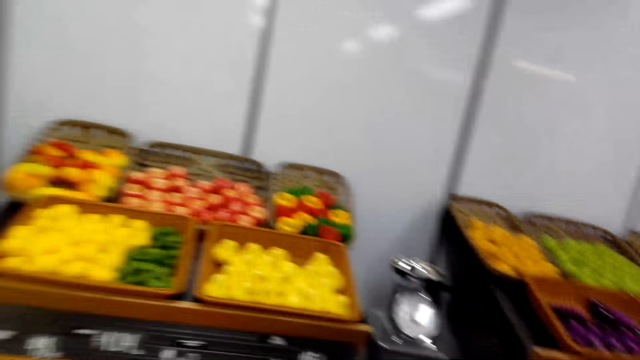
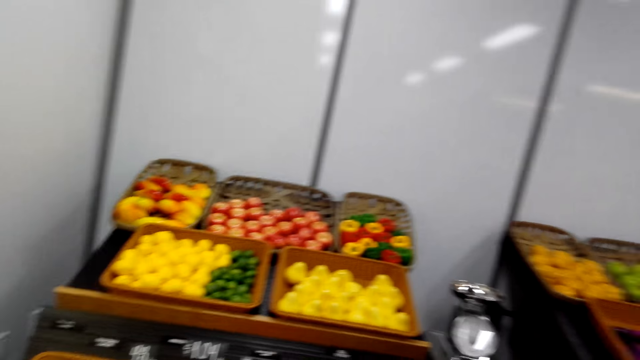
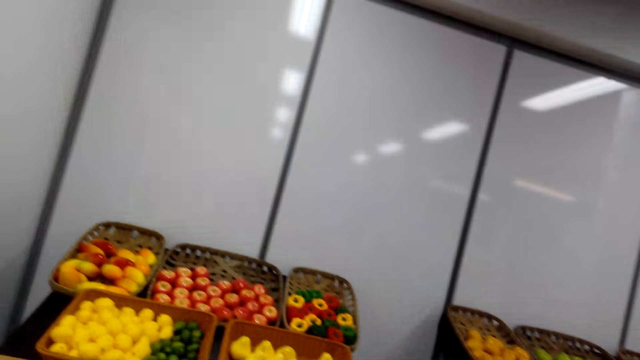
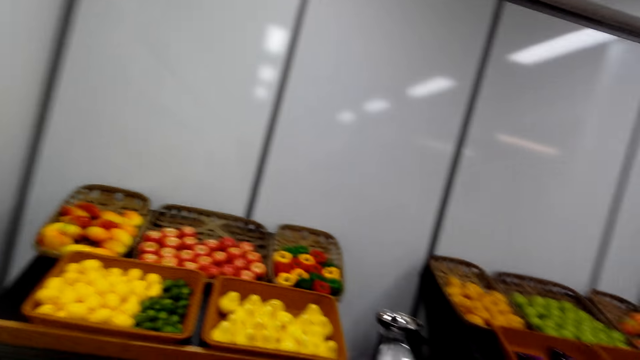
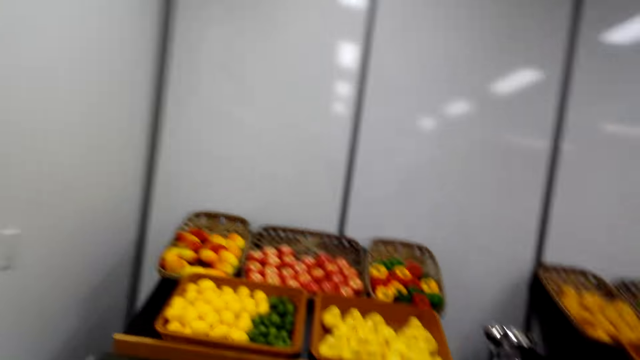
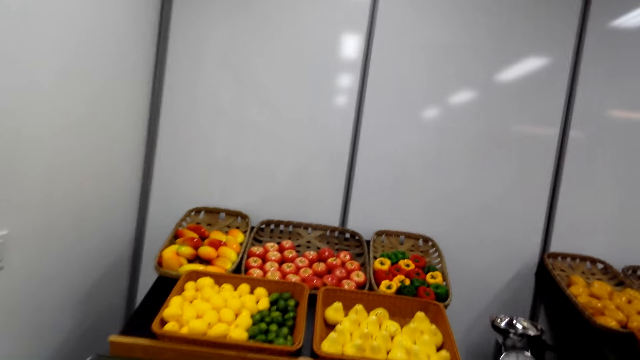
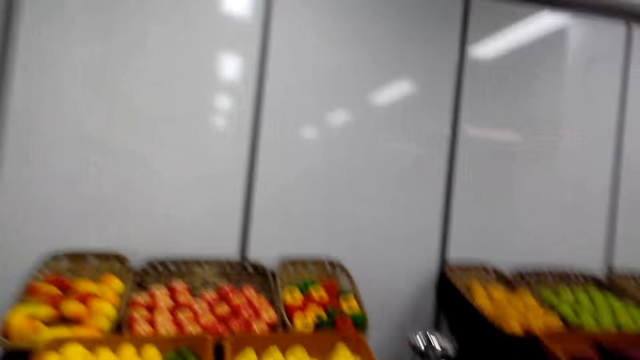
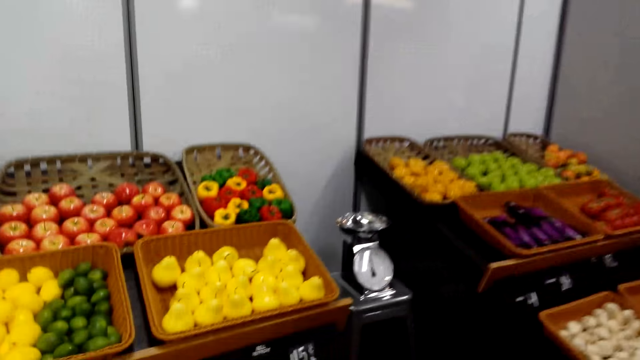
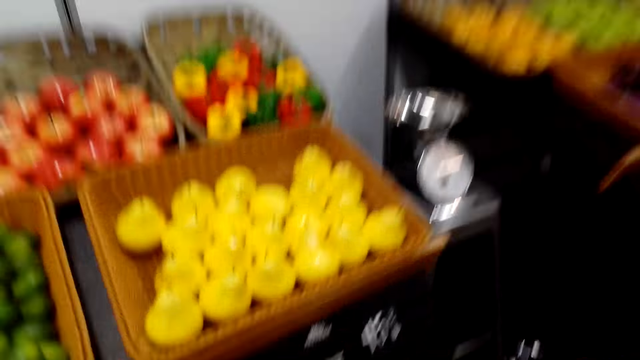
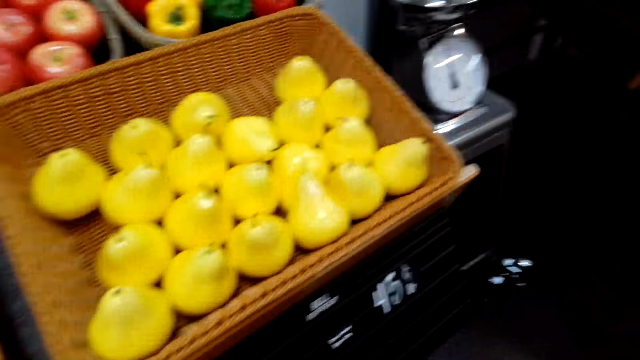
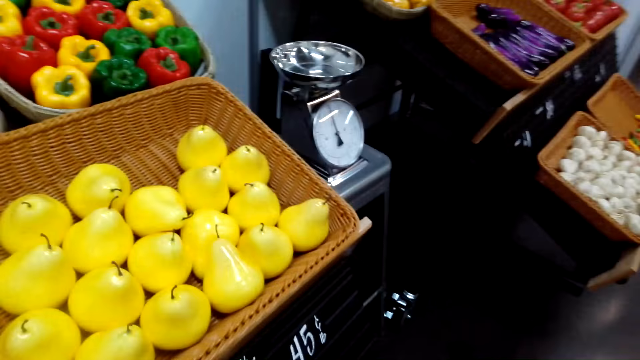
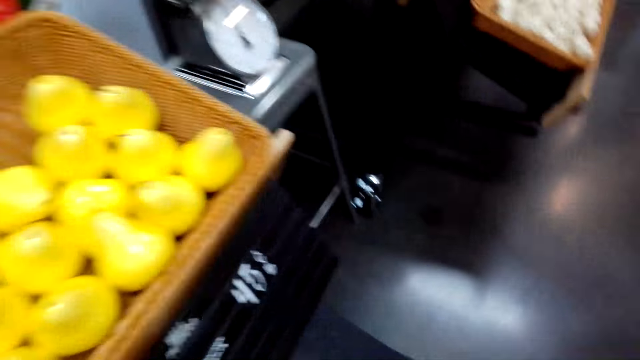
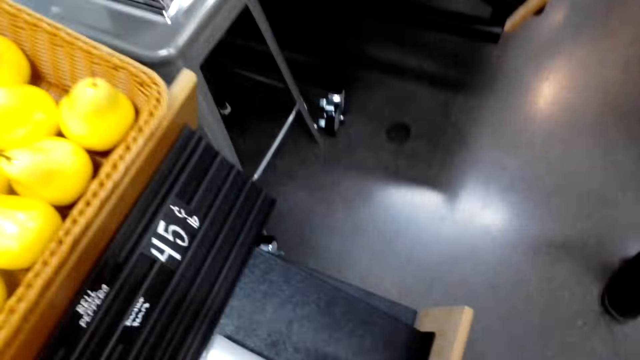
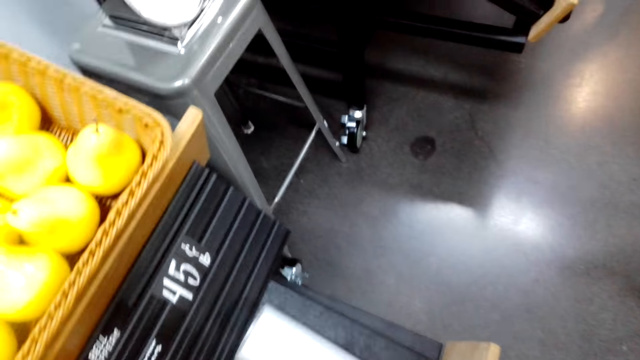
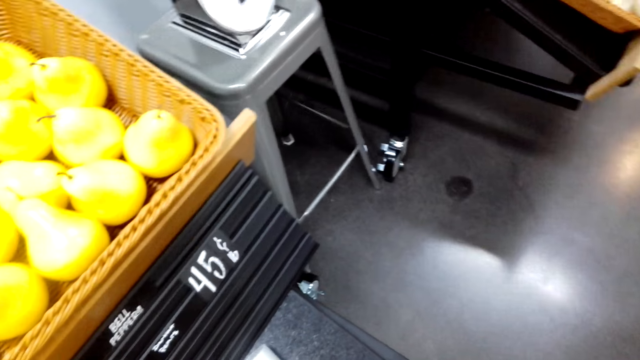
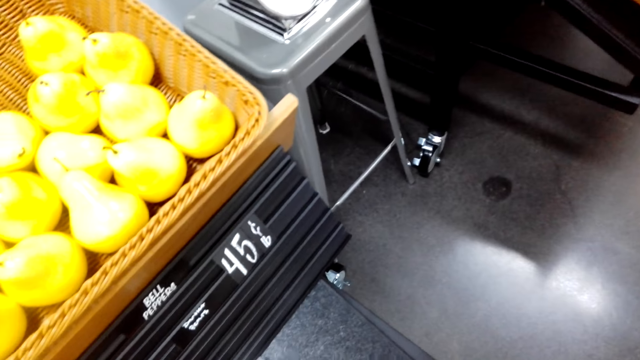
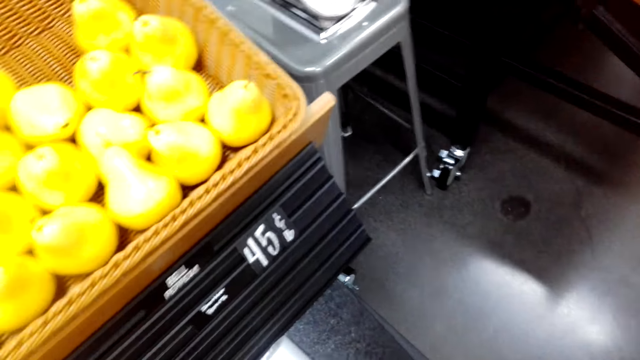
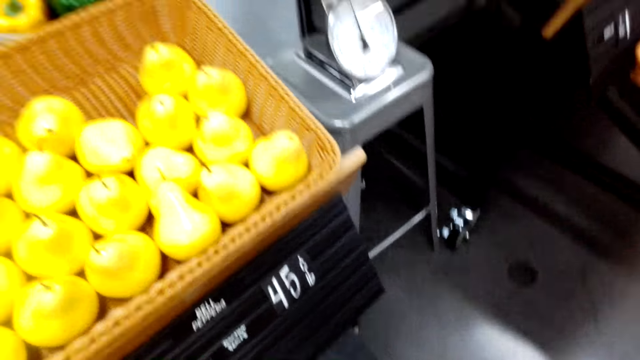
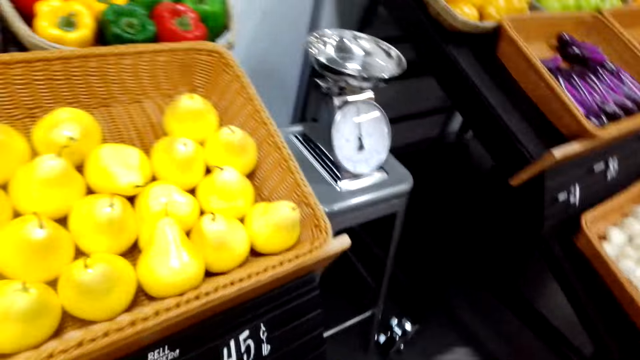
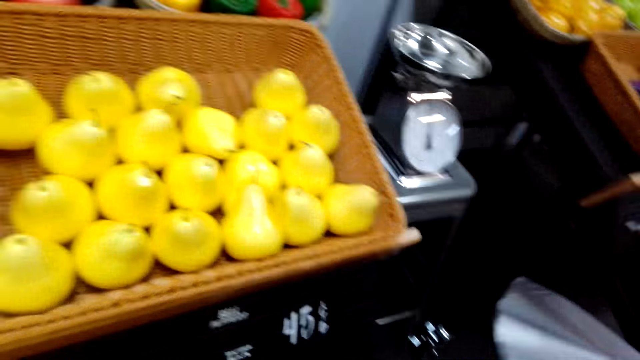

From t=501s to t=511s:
The camera wearer stands beside the fruits display. They touch the price tag.

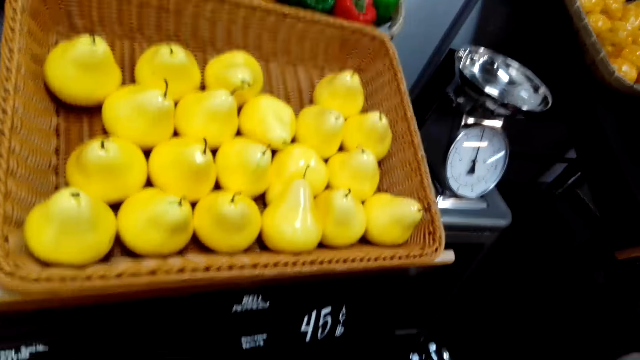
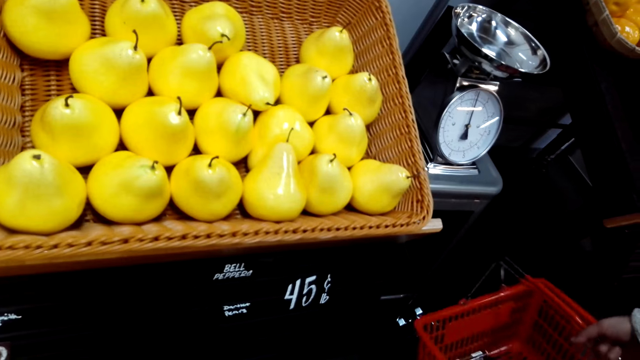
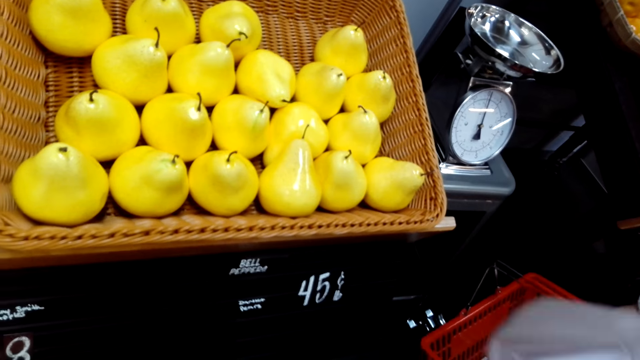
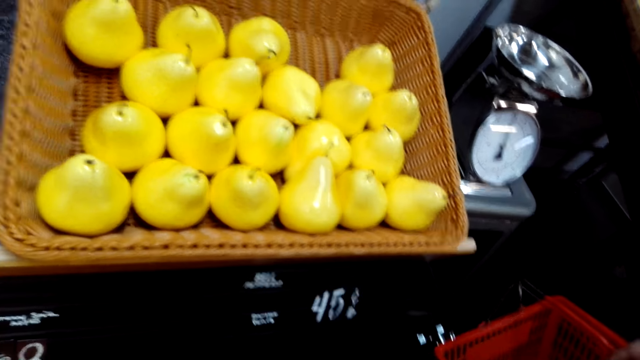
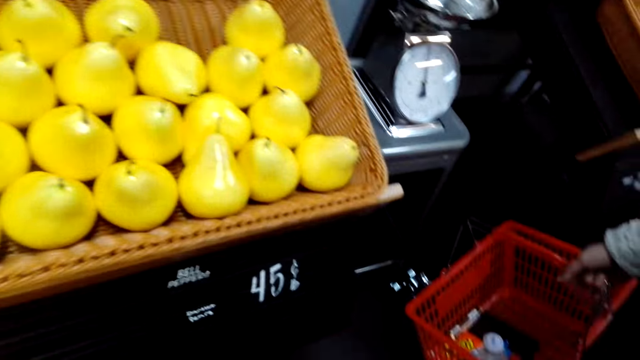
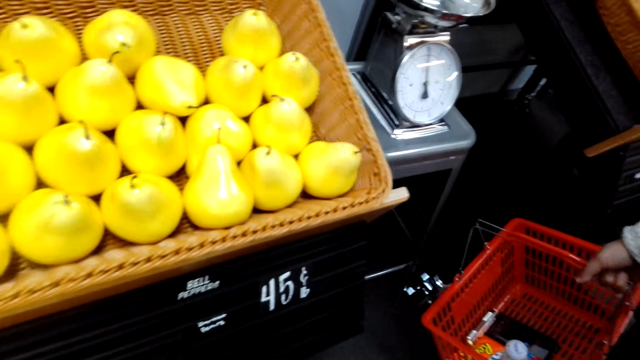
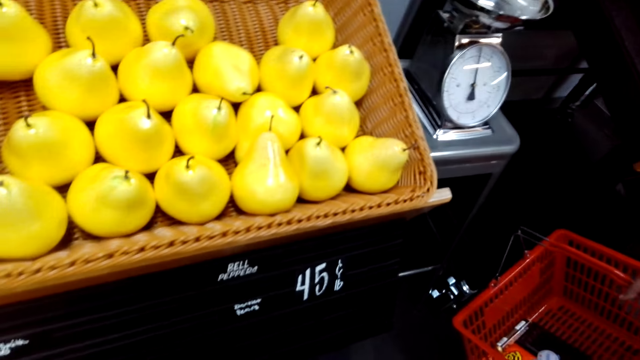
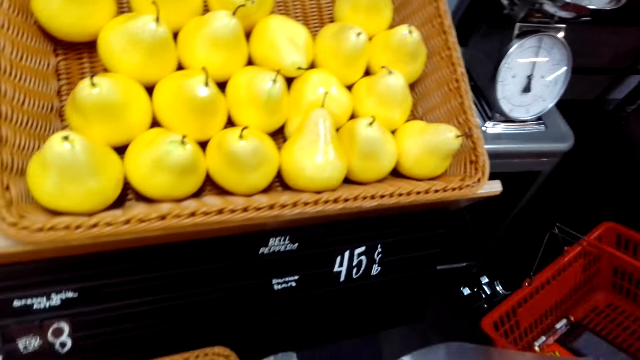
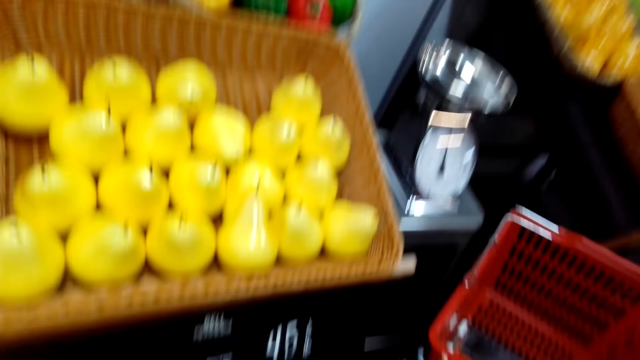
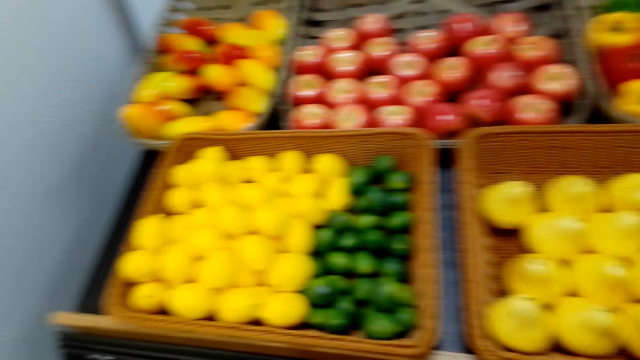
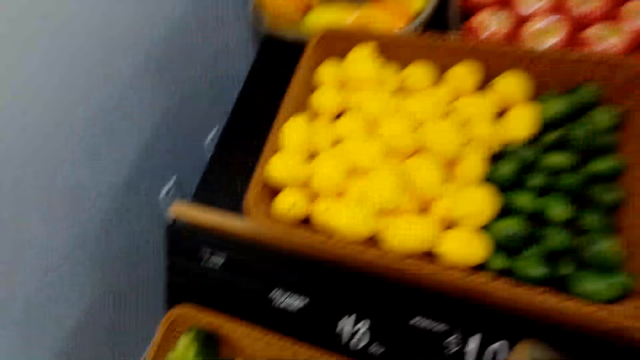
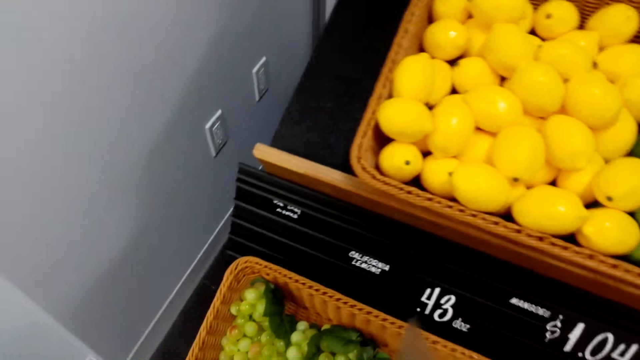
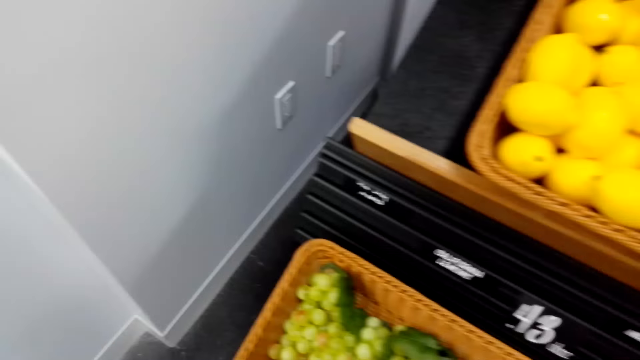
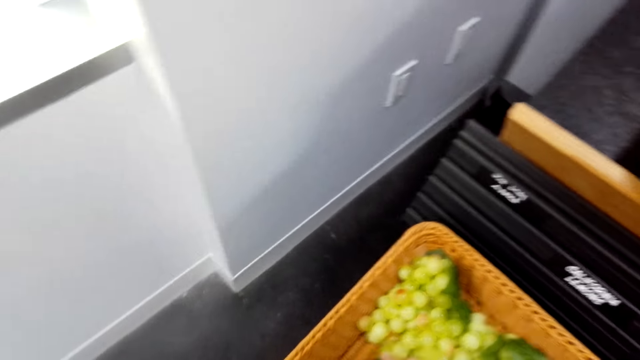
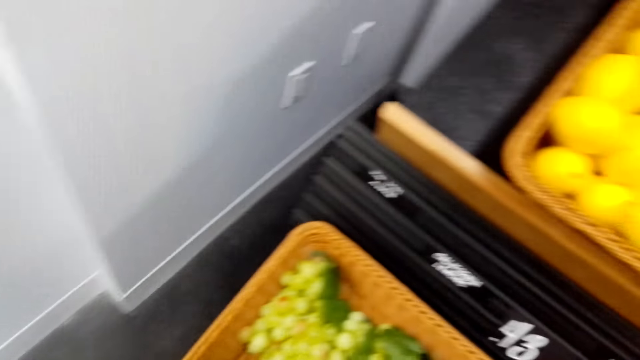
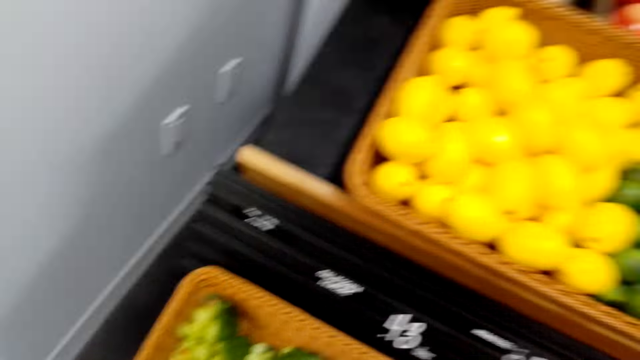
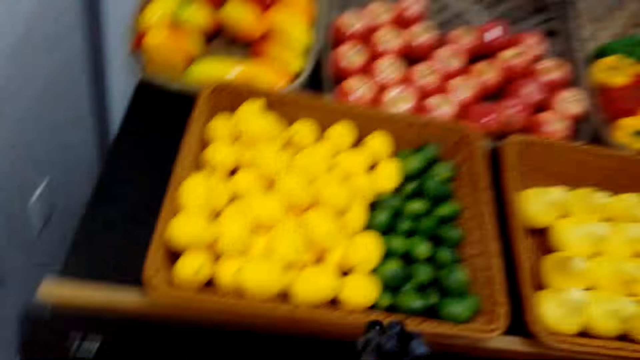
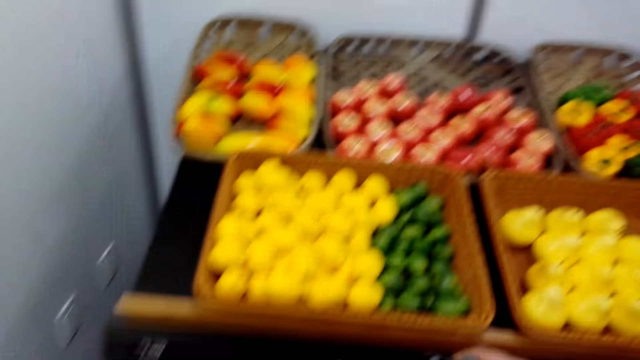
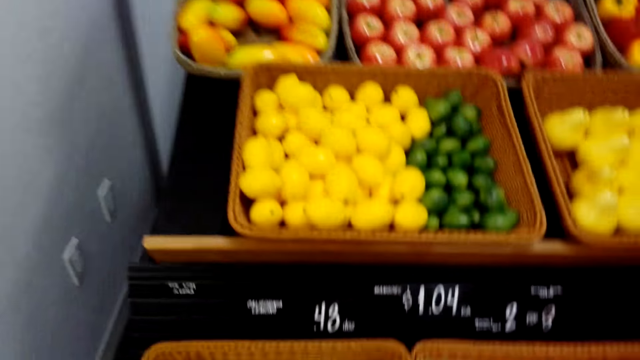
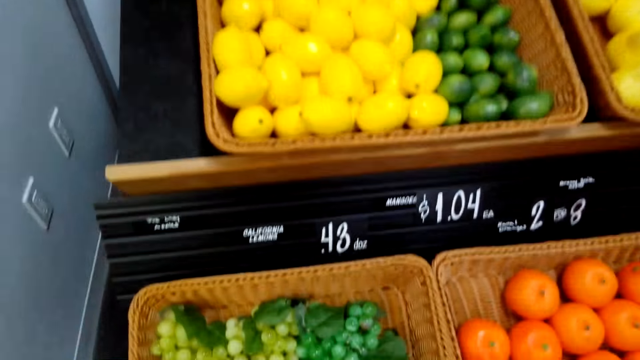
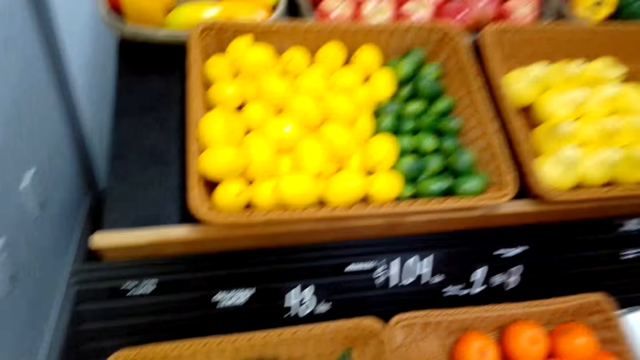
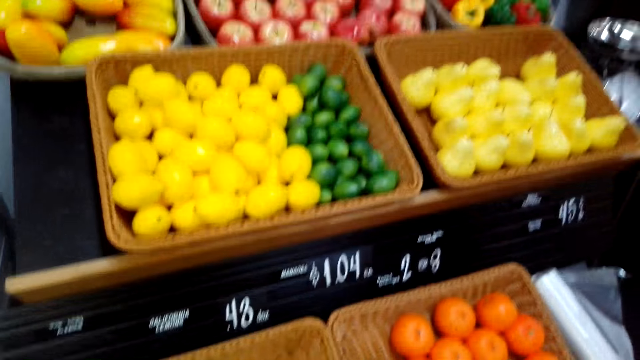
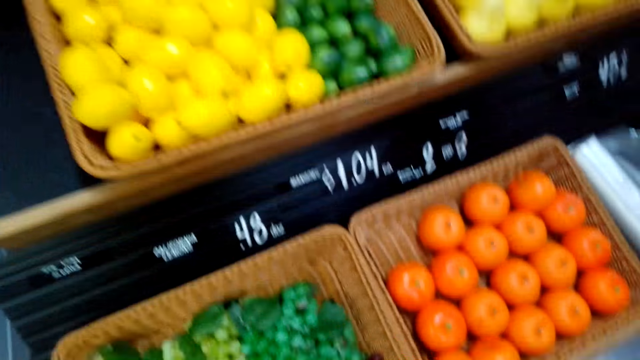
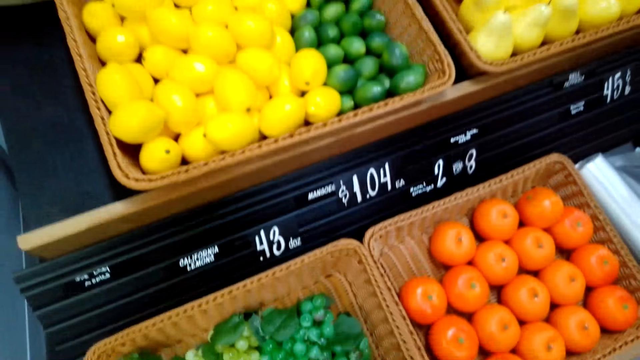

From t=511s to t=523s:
A person holds a shopping basket. The camera wearer picks grapes.
